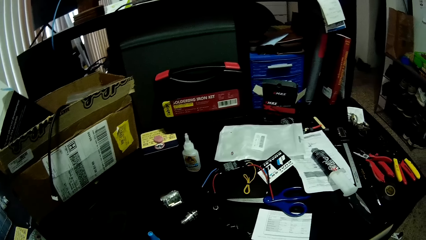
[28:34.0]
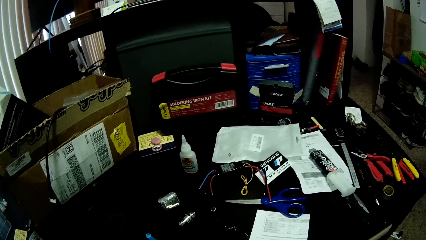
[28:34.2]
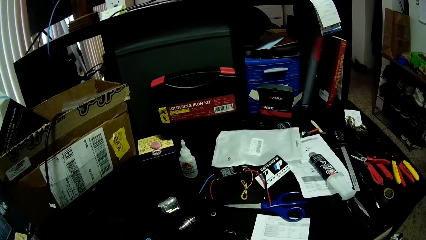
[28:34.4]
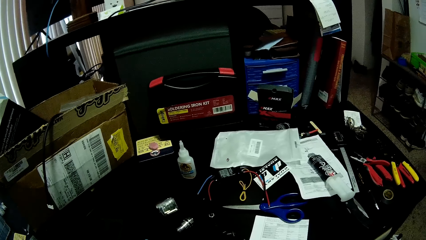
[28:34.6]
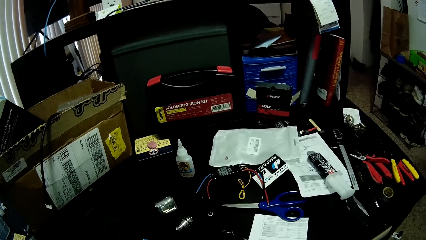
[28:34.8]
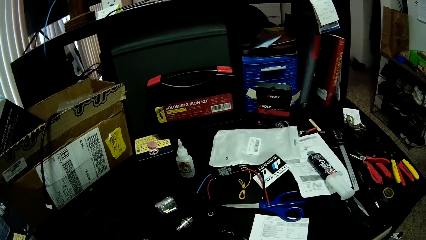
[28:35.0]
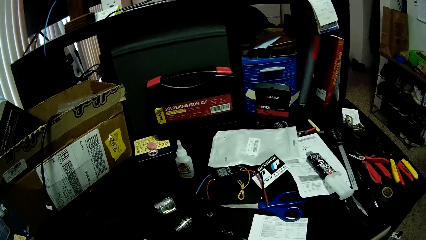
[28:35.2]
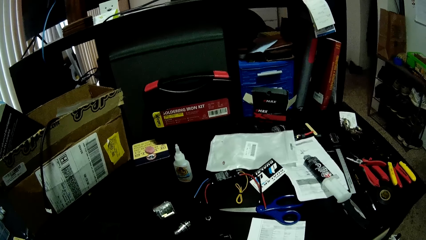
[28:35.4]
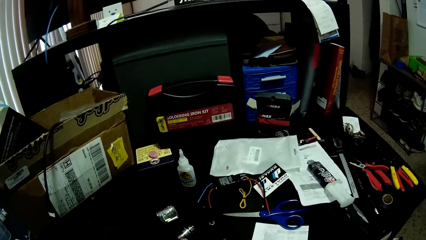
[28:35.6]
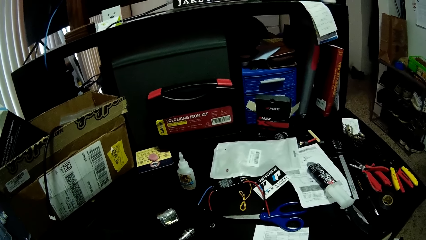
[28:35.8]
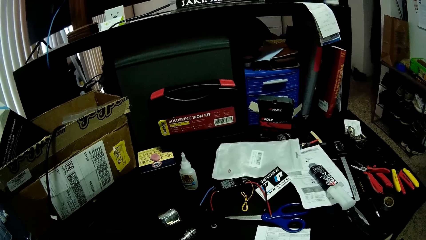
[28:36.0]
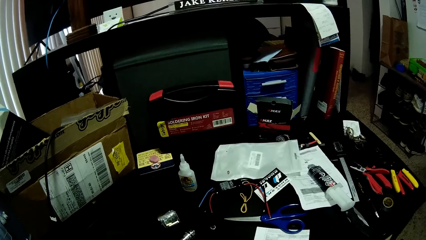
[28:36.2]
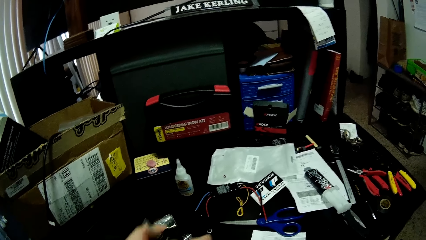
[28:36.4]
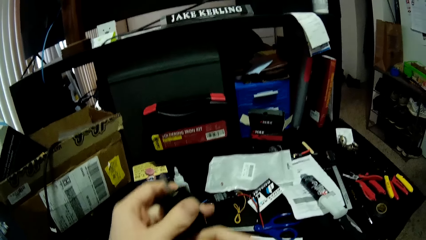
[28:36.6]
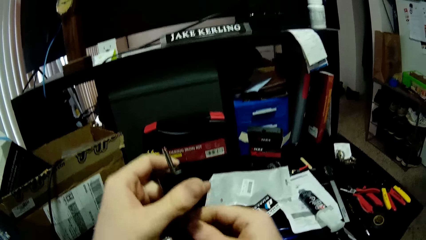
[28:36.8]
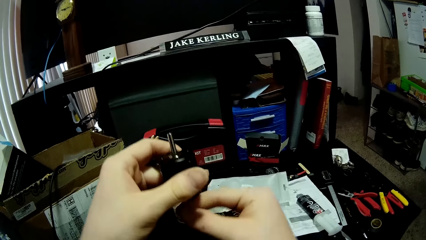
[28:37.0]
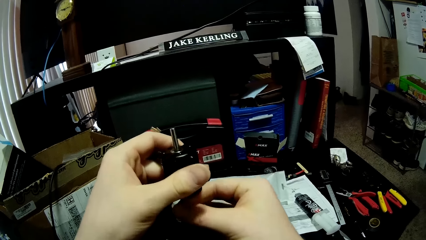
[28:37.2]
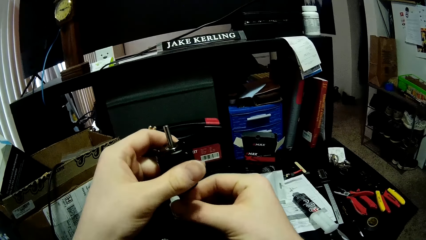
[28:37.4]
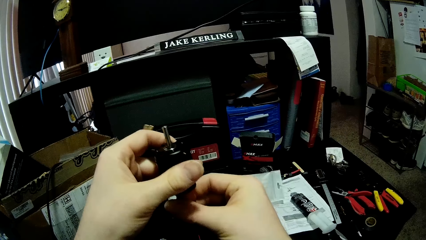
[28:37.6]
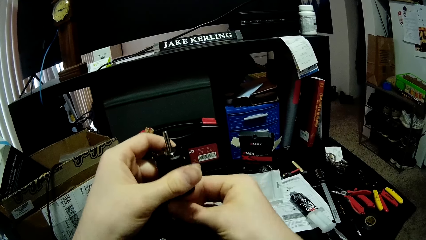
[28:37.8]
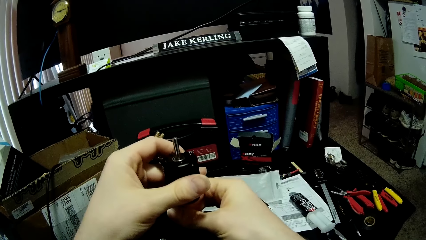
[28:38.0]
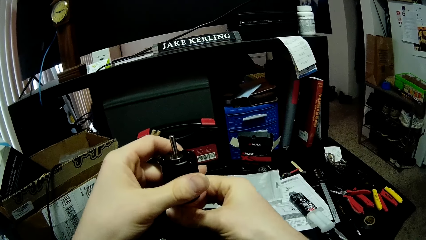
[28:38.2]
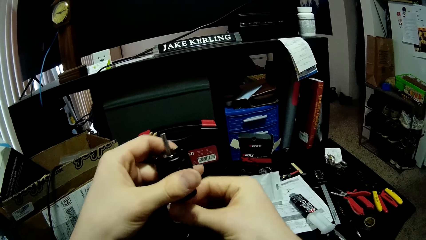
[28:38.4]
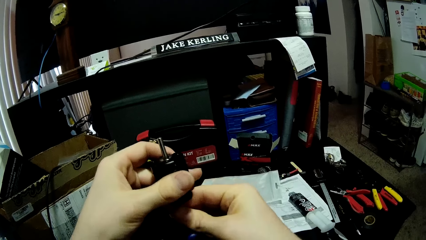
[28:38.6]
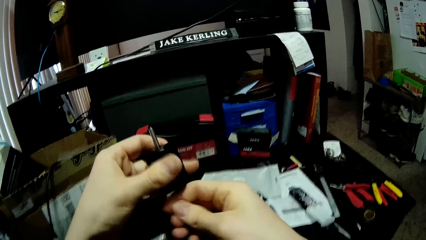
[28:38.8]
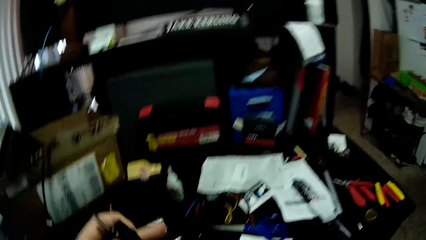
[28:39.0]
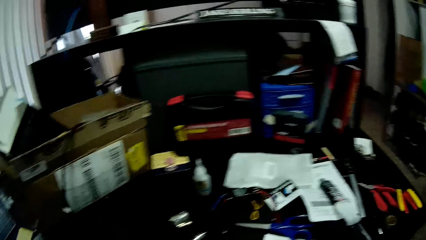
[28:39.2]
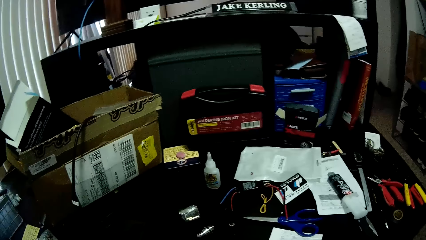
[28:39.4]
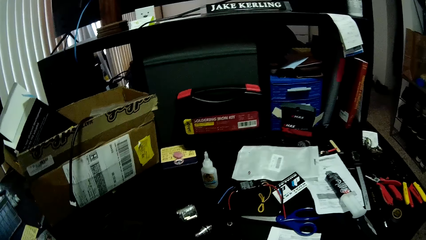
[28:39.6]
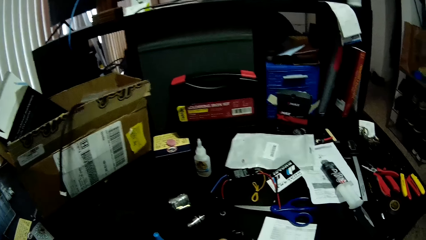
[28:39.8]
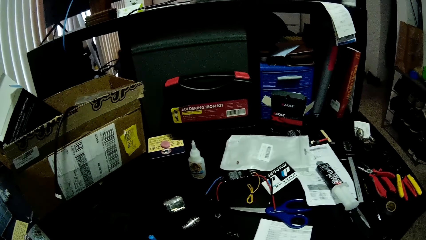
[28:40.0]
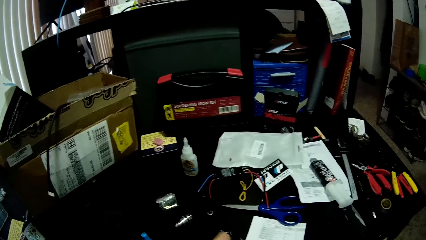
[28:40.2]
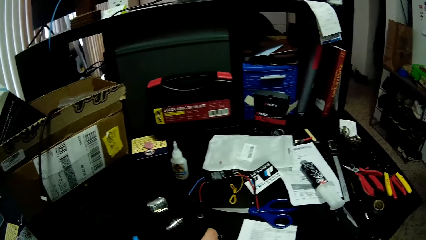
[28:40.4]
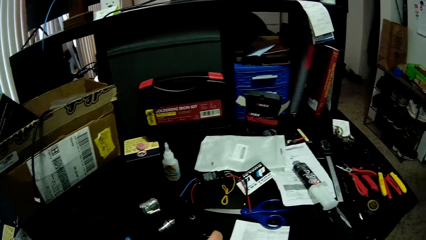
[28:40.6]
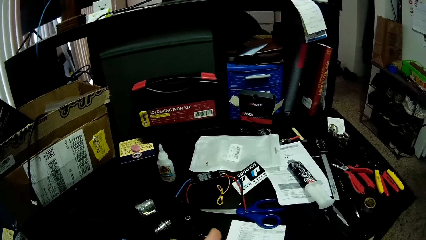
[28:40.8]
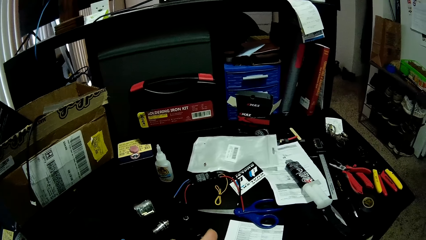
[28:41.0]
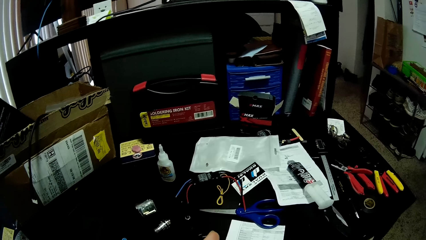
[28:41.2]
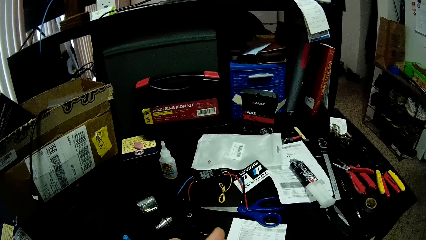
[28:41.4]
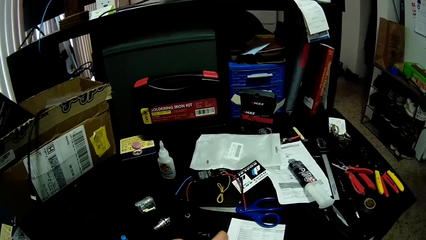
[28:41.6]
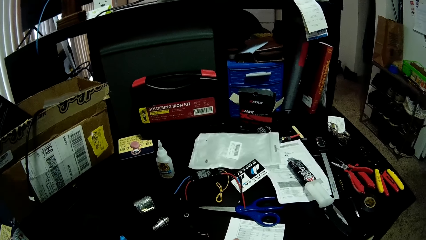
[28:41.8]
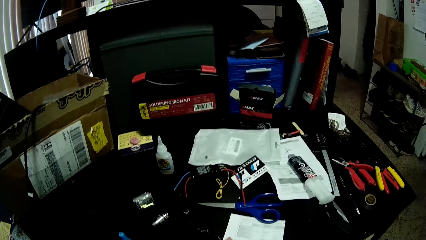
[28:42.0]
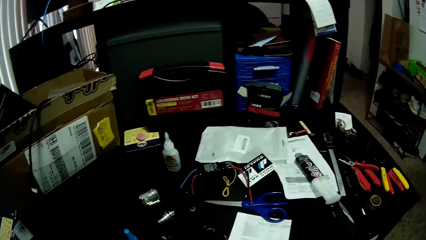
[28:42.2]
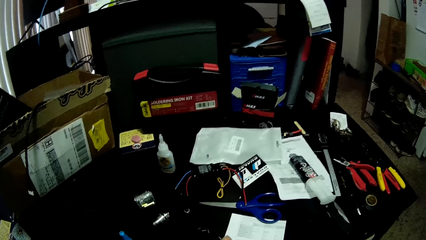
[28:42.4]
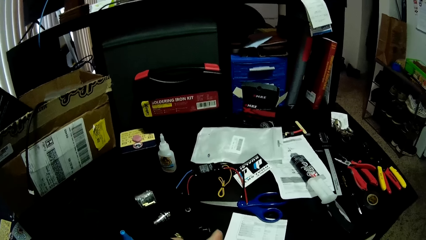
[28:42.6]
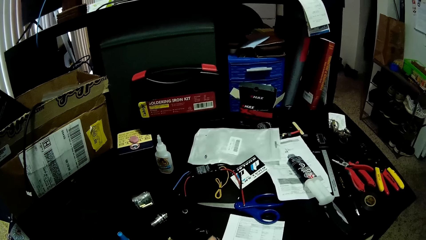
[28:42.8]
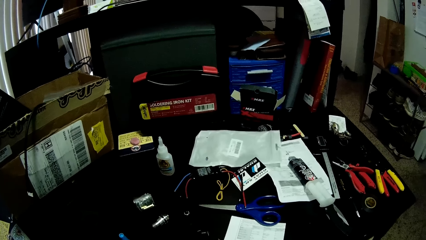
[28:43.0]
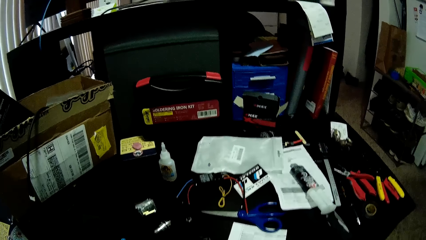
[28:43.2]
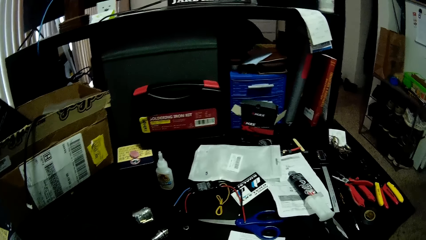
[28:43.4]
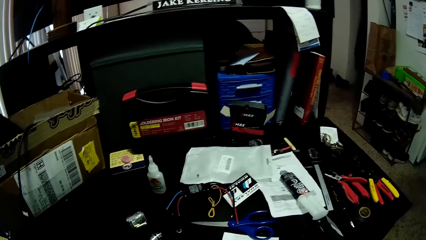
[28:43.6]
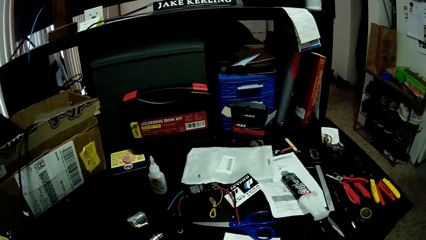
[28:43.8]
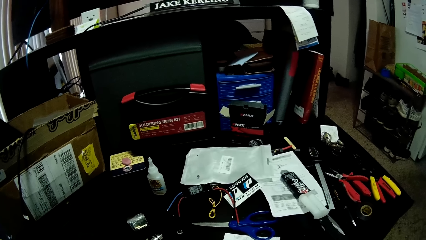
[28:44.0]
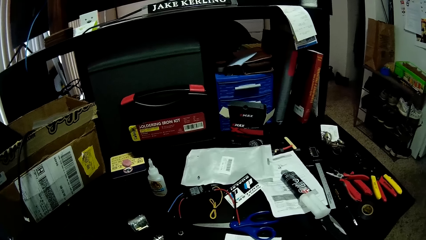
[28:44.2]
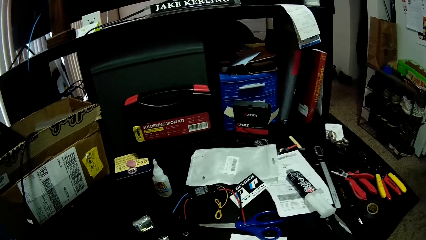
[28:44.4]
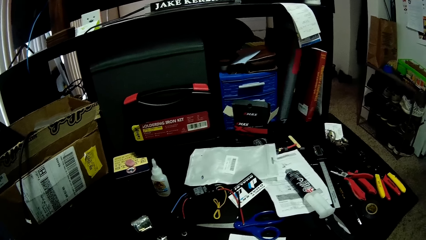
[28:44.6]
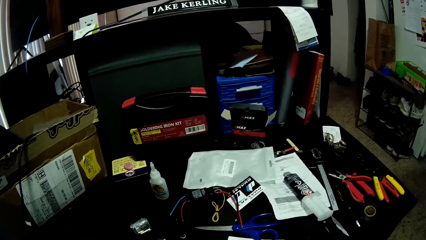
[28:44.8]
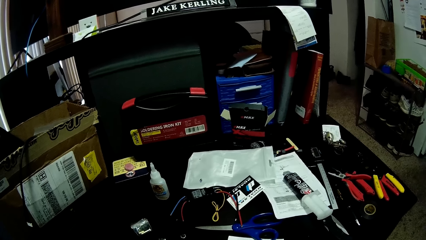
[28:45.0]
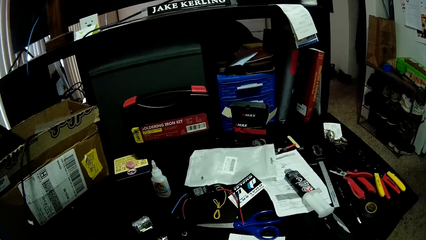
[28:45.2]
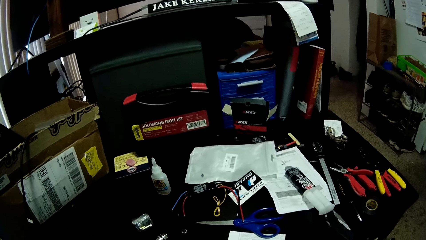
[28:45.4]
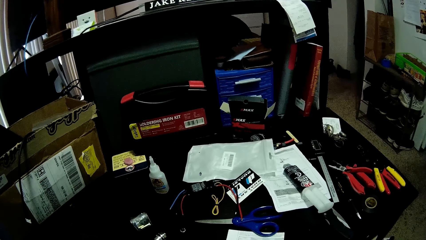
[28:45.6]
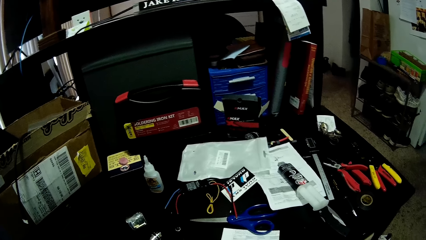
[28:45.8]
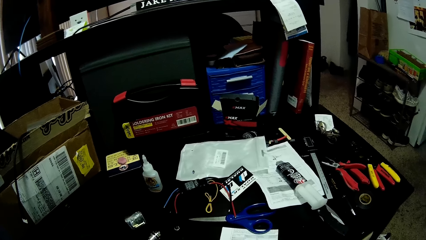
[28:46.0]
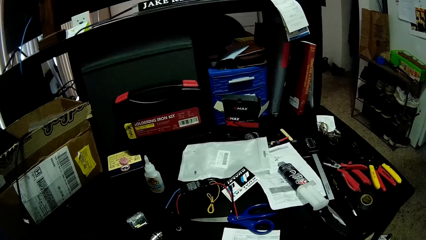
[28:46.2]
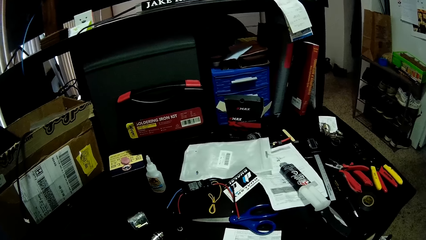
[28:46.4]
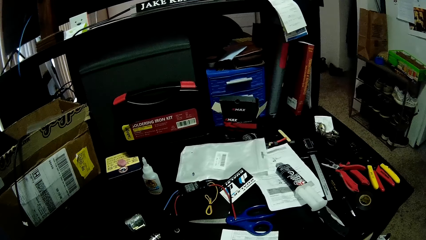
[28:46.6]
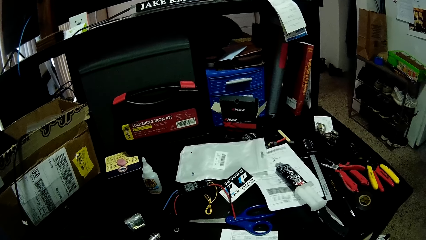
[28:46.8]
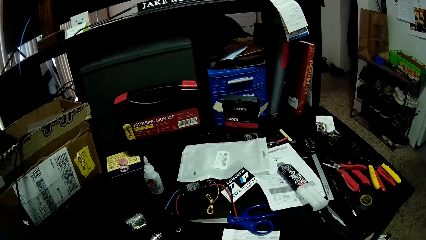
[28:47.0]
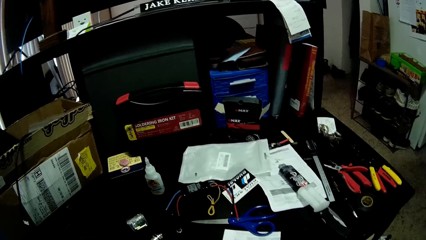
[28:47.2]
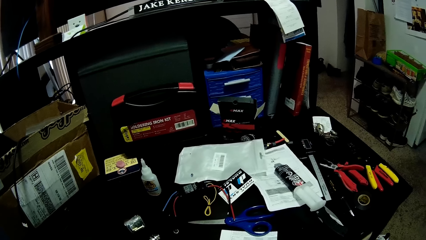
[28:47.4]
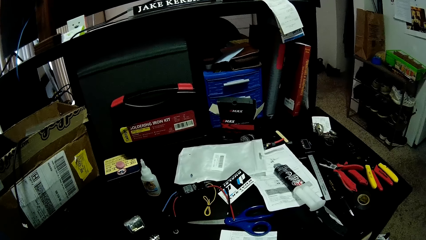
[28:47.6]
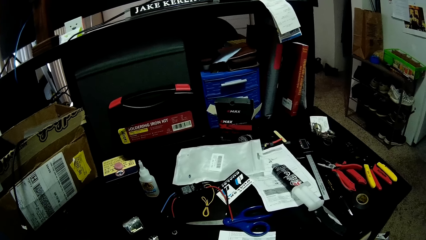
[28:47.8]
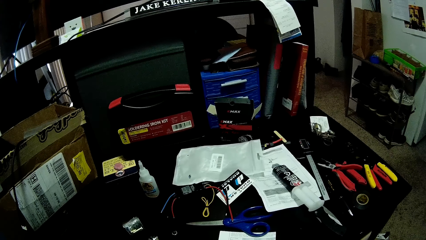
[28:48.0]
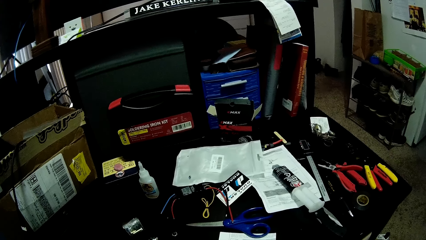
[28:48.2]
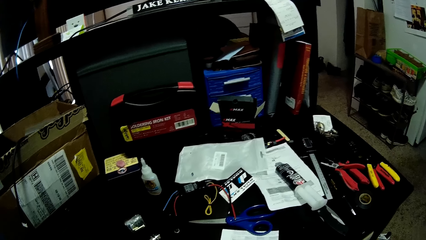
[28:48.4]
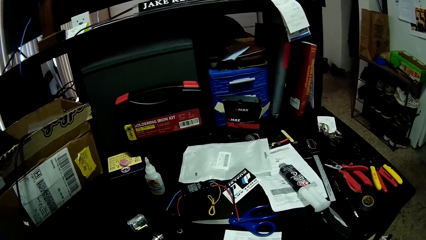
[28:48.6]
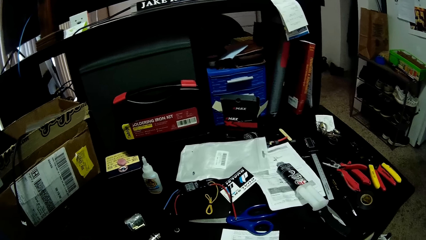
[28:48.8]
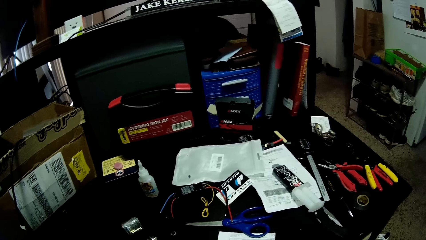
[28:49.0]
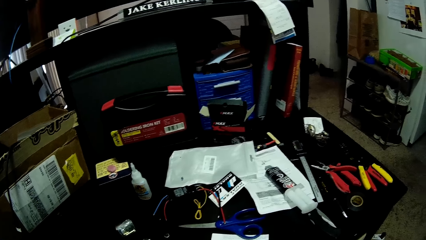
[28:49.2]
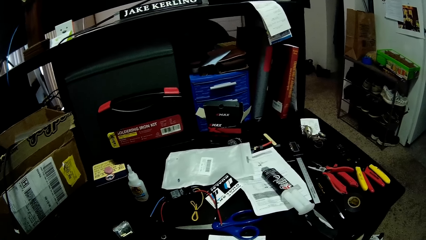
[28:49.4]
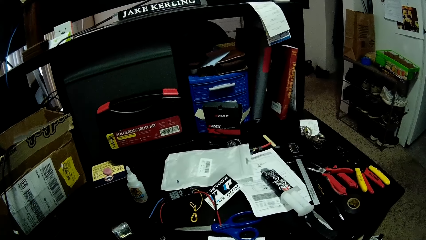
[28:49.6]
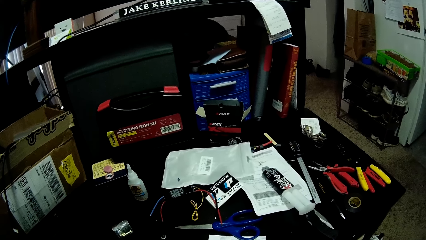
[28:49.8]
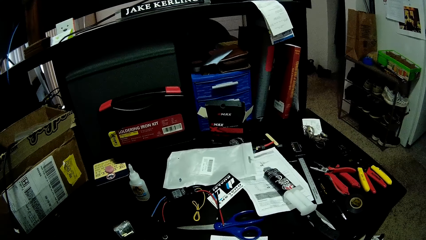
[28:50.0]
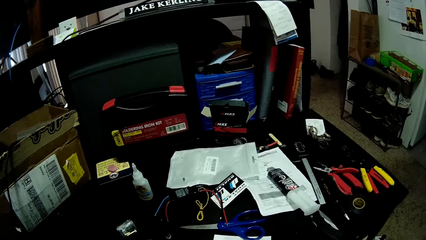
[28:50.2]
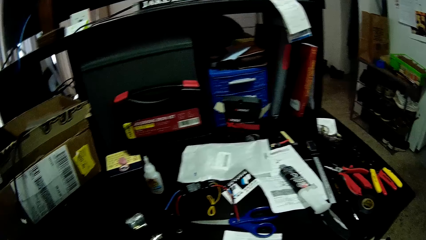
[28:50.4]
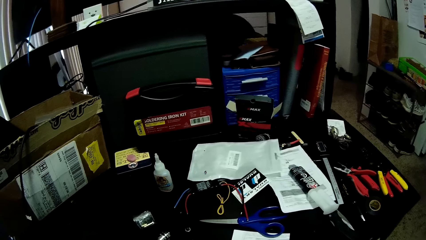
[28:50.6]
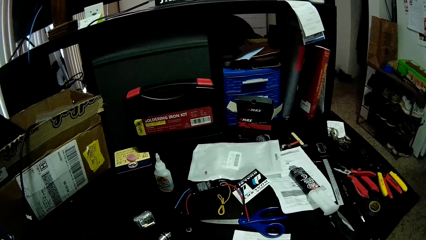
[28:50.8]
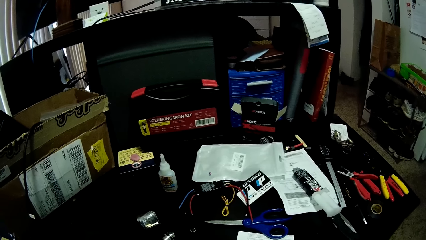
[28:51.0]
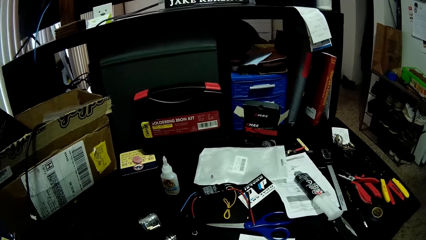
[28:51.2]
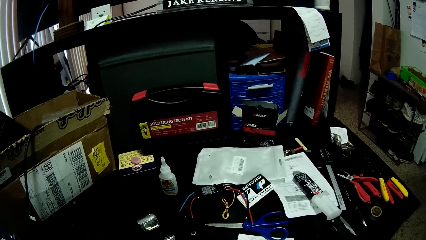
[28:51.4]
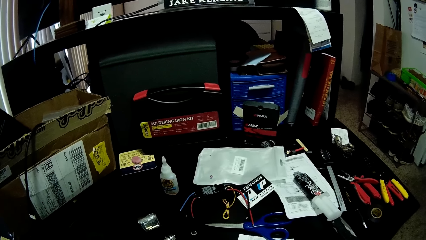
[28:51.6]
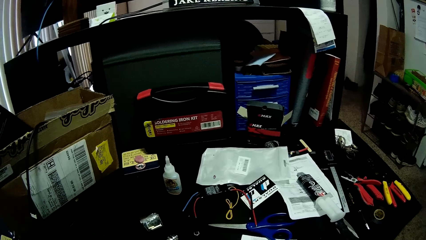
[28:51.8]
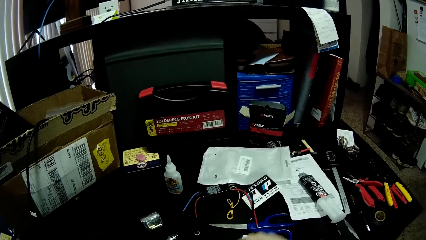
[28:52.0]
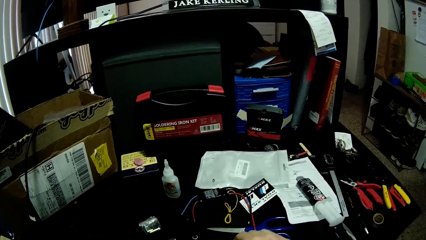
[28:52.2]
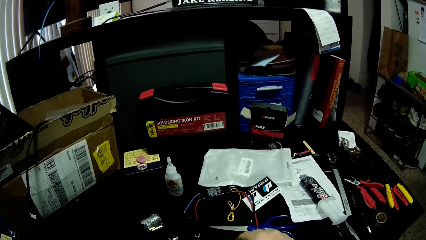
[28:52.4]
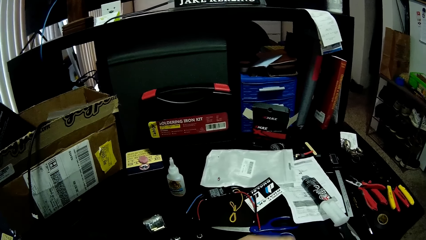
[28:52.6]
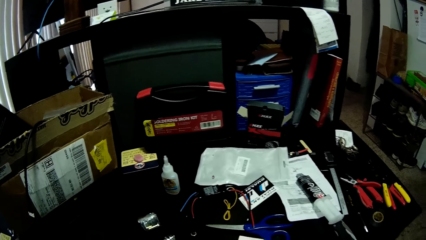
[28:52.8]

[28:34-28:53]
The camera wearer lifts the soldering battery. They hold a fan motor in their hands. They look at the soldering battery. They move the hands. They look around the table. They do something.
